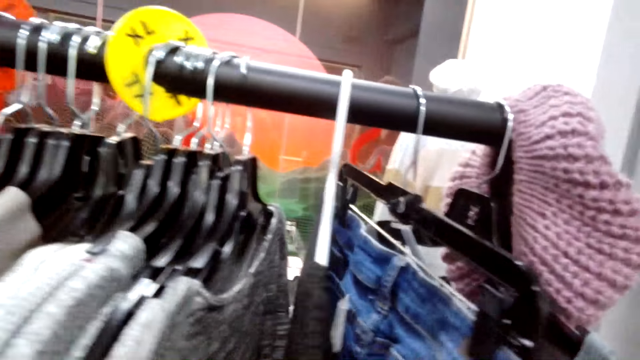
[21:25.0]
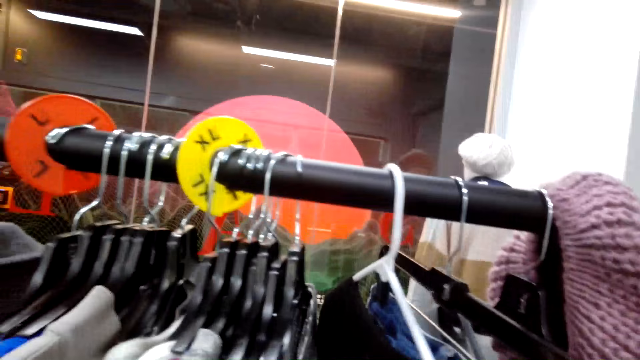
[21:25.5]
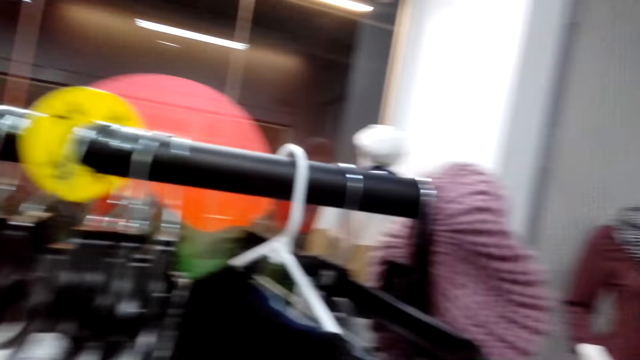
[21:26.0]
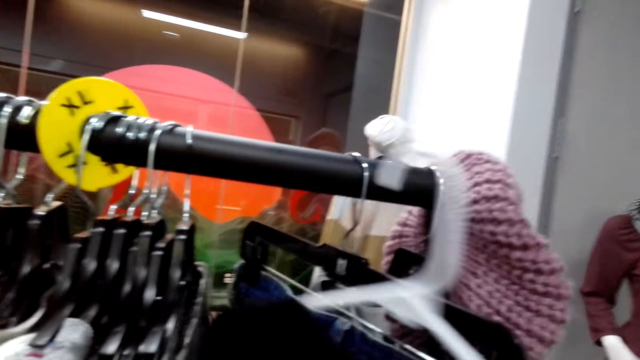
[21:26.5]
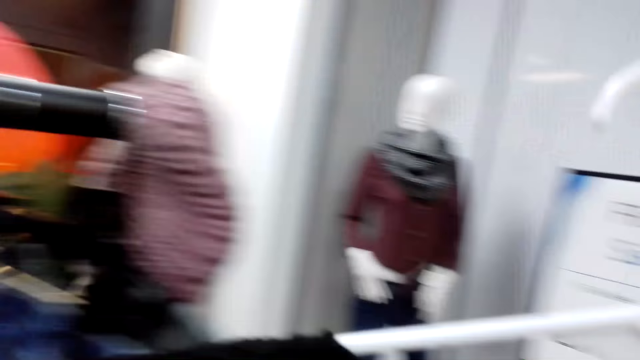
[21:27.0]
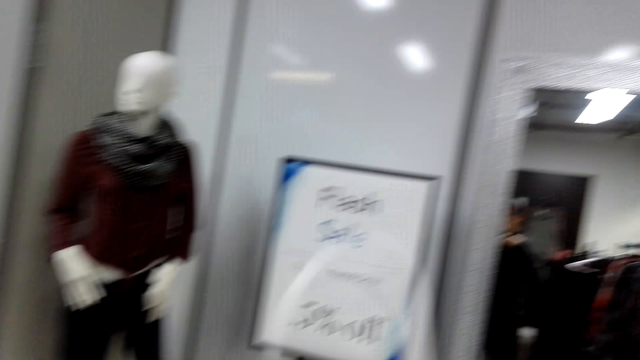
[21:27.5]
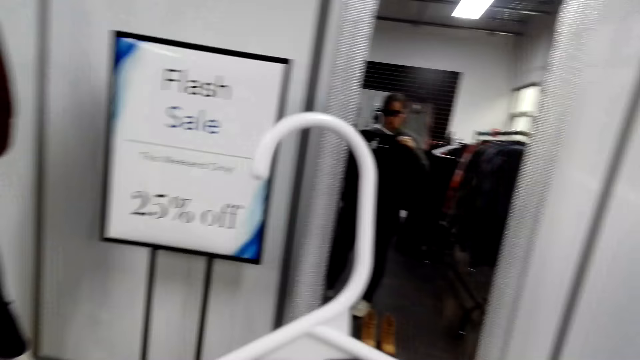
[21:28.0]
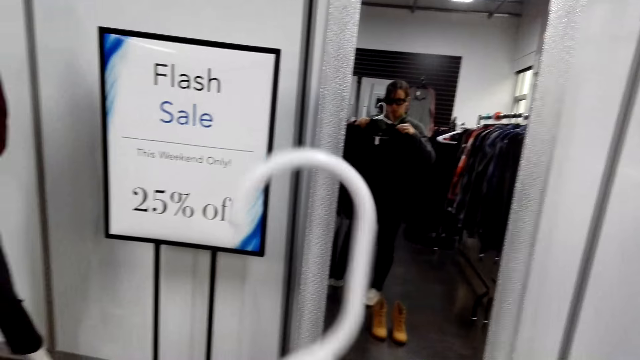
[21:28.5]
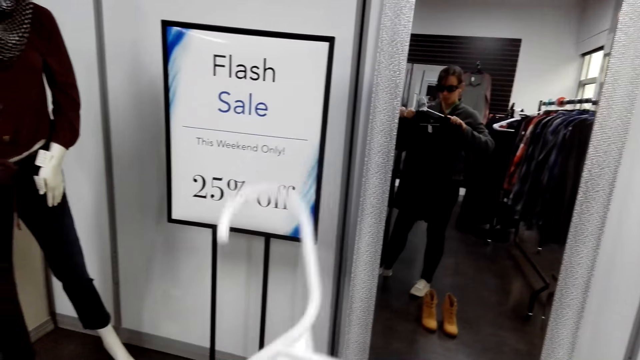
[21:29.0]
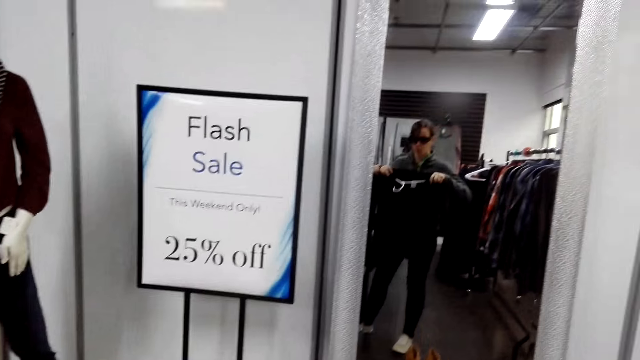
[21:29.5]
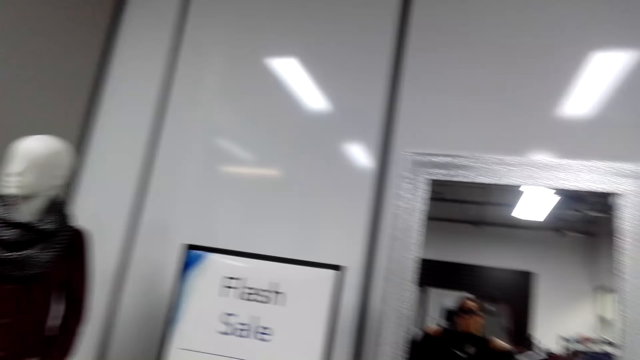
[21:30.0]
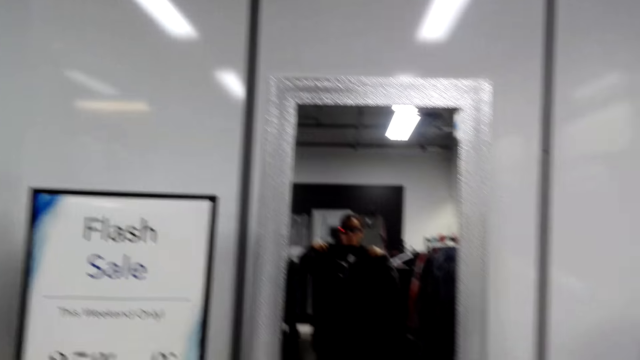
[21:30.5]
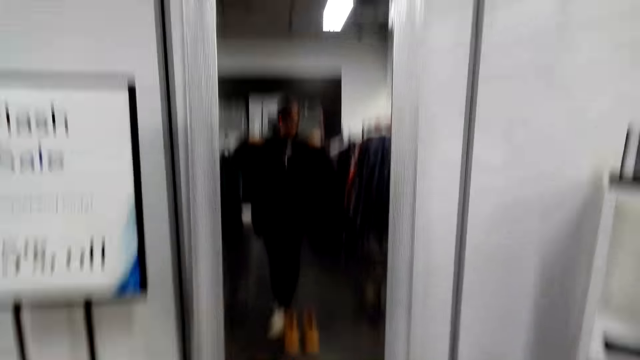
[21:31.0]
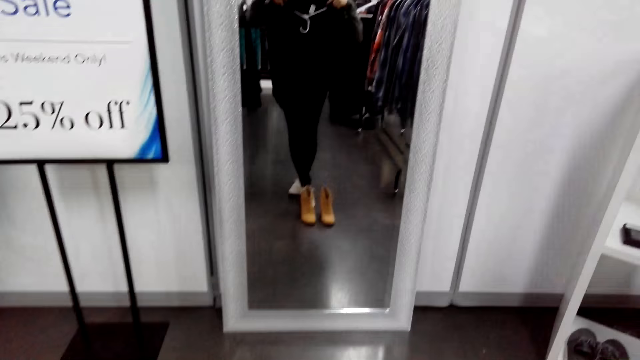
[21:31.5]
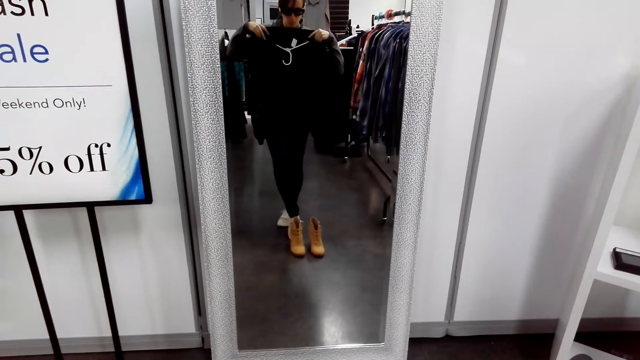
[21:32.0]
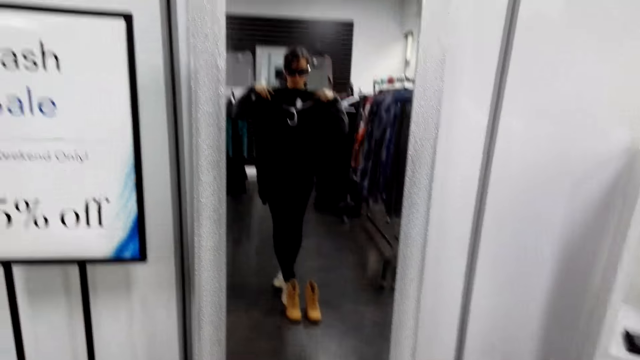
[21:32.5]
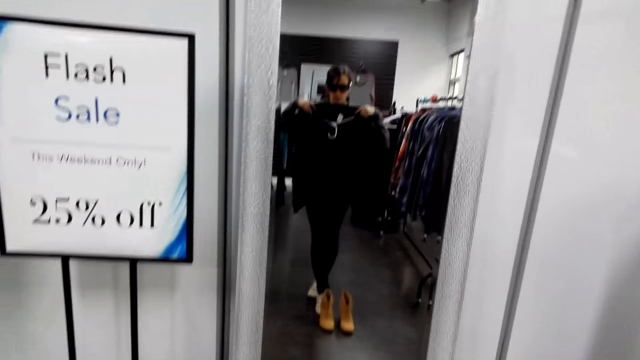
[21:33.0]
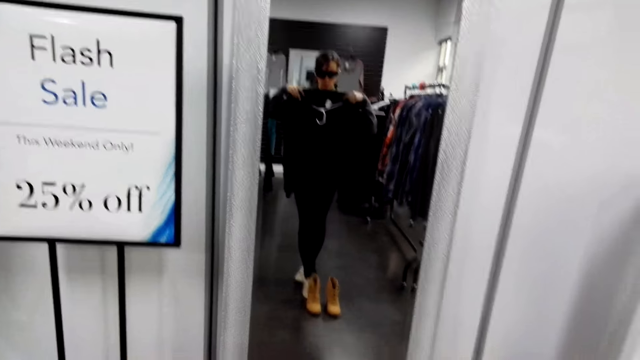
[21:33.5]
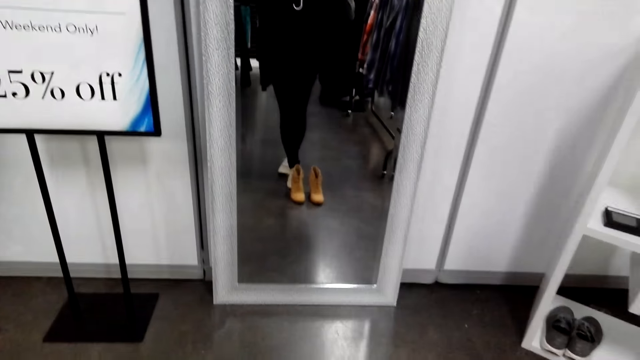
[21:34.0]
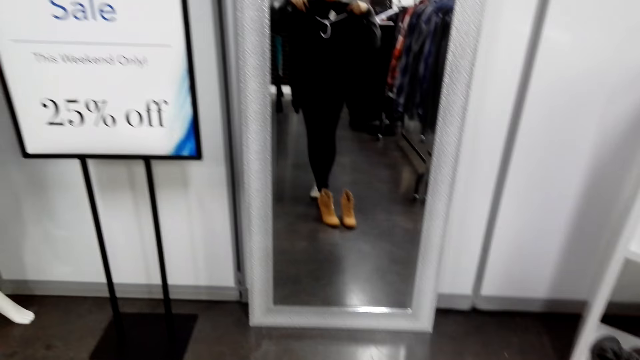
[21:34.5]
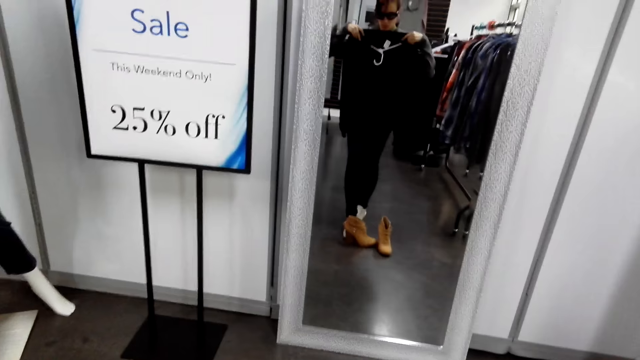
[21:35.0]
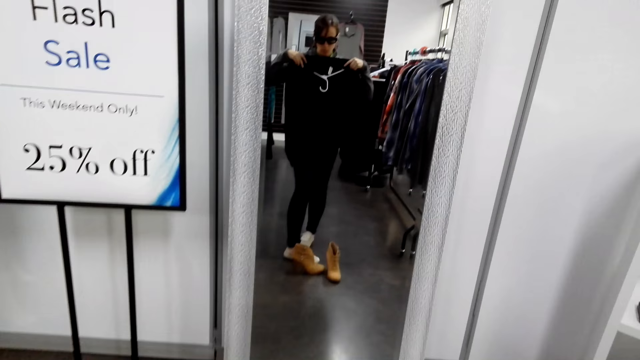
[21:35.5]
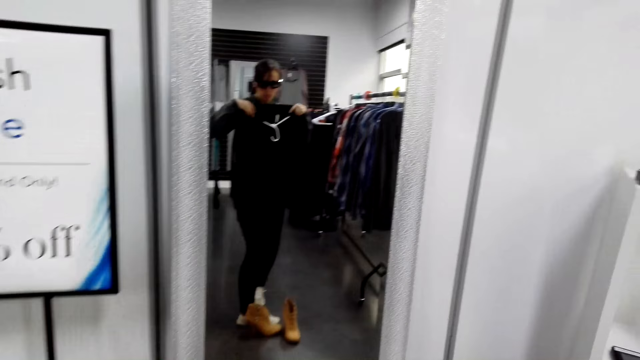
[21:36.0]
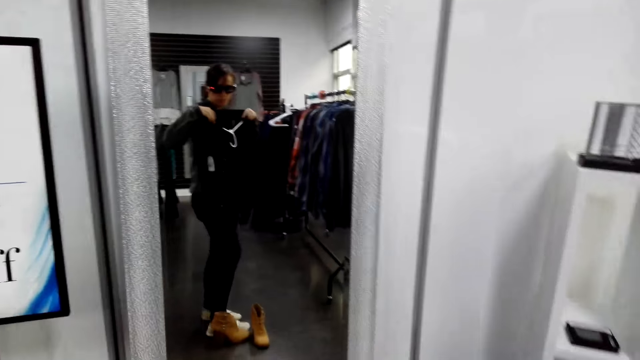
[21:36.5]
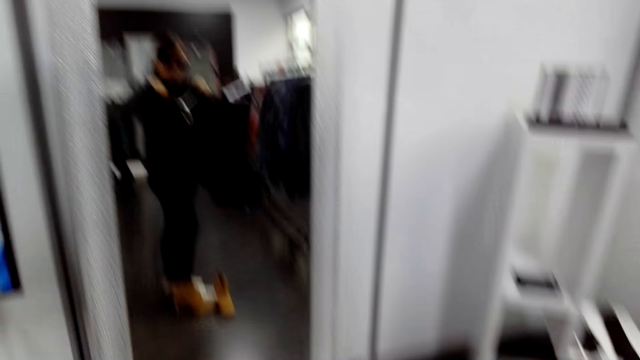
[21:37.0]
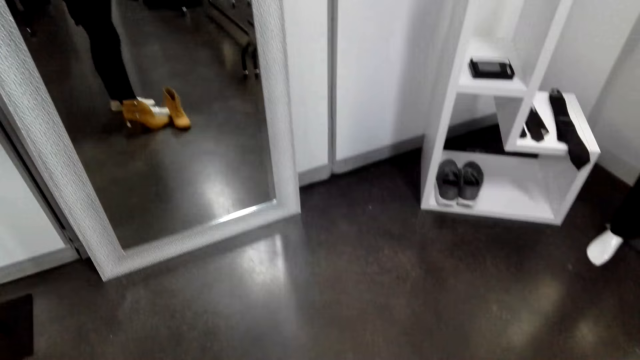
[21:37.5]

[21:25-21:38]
The camera wearer unhooks a sweater on the hanging line. They hold the sweater with both hands.

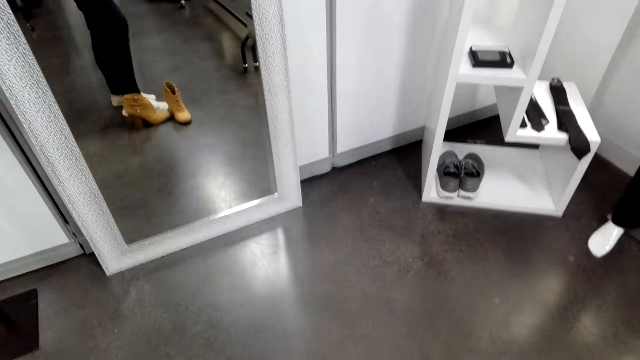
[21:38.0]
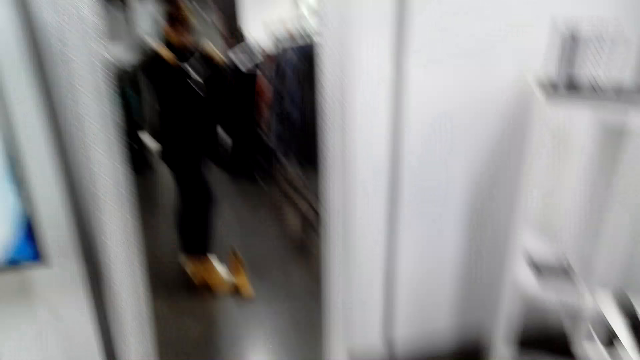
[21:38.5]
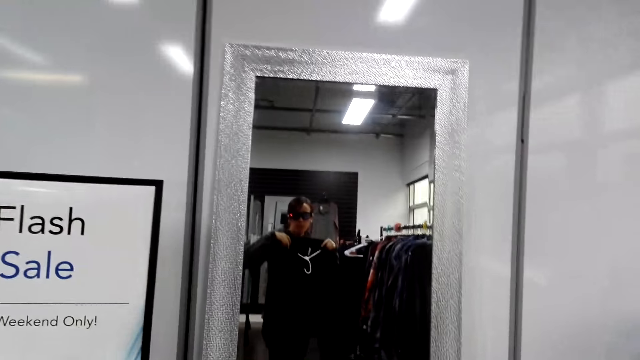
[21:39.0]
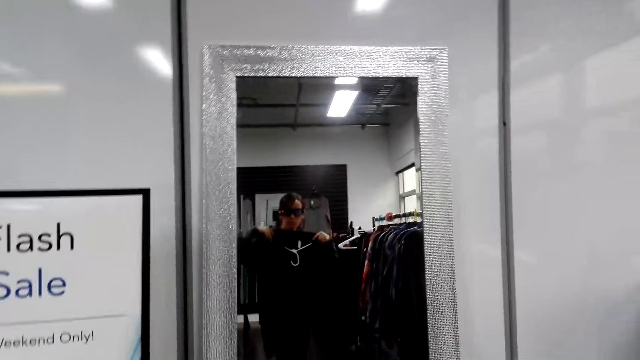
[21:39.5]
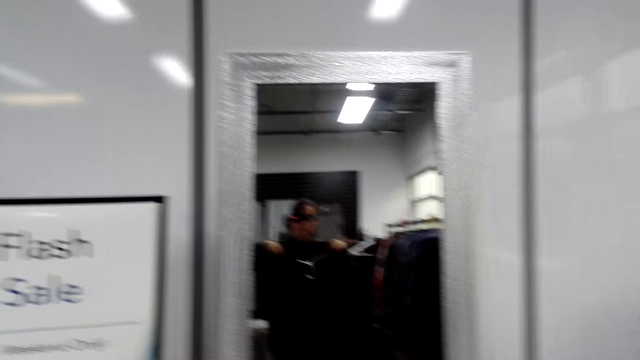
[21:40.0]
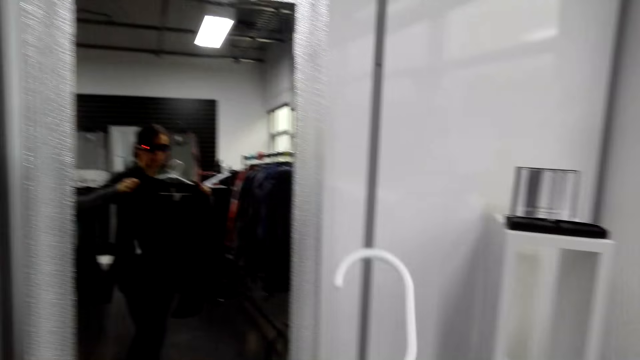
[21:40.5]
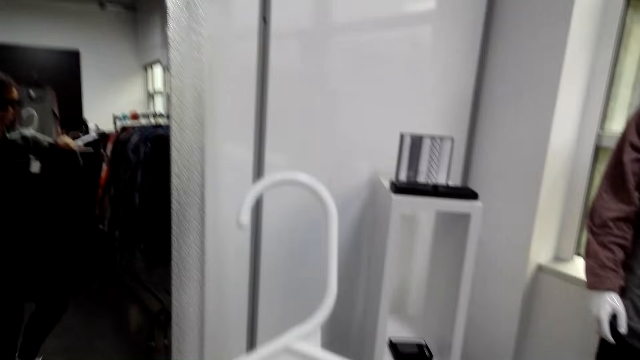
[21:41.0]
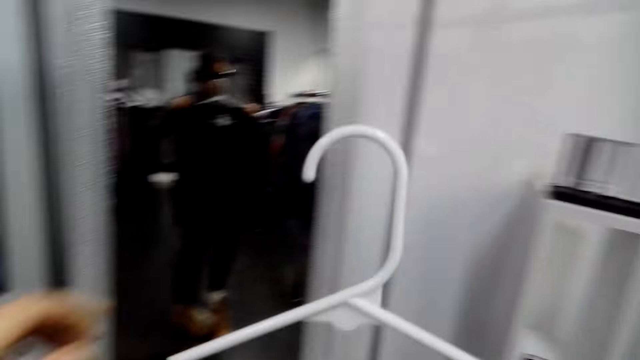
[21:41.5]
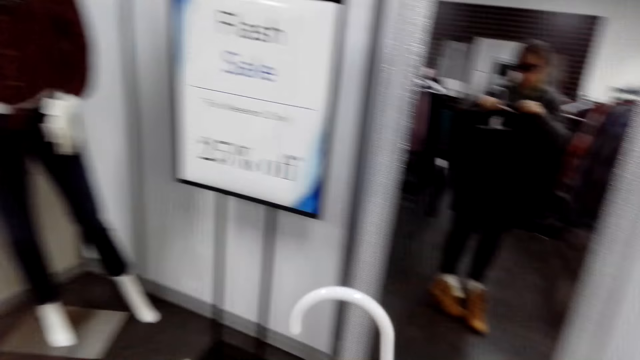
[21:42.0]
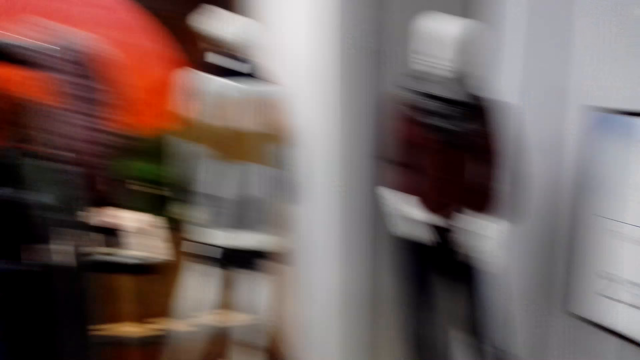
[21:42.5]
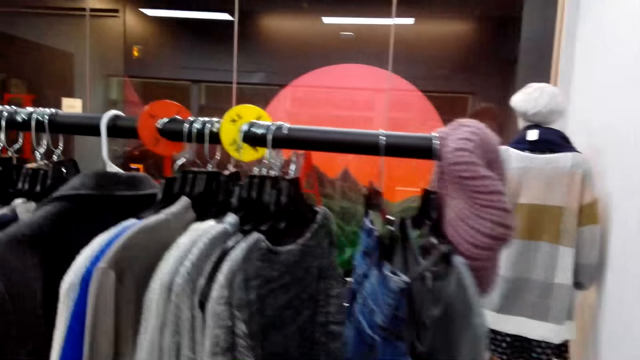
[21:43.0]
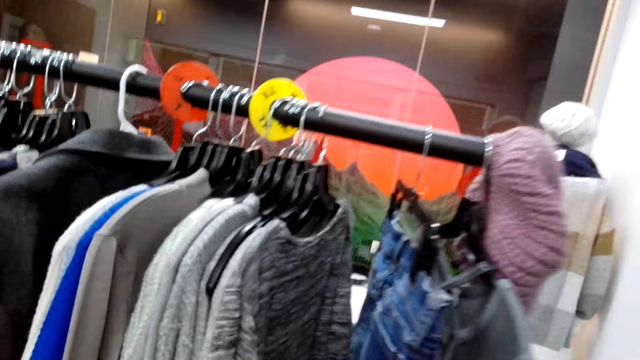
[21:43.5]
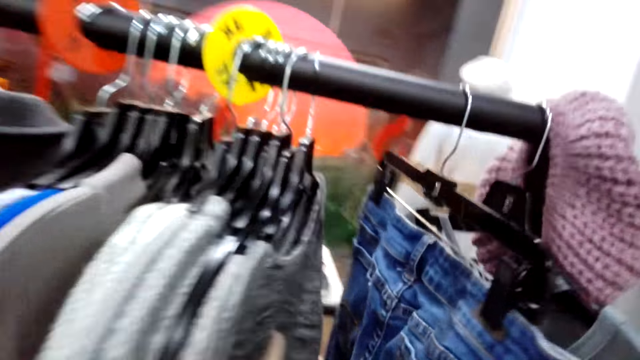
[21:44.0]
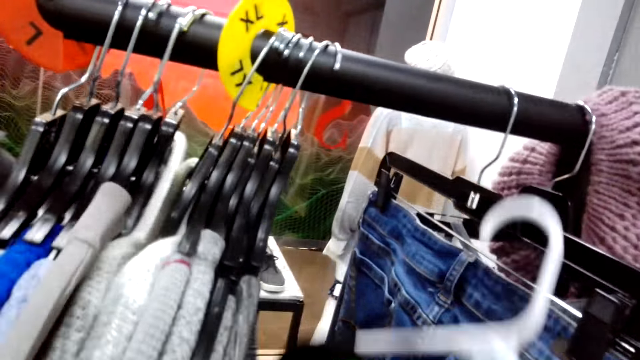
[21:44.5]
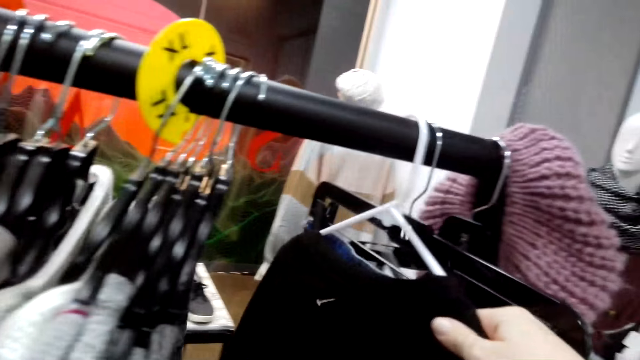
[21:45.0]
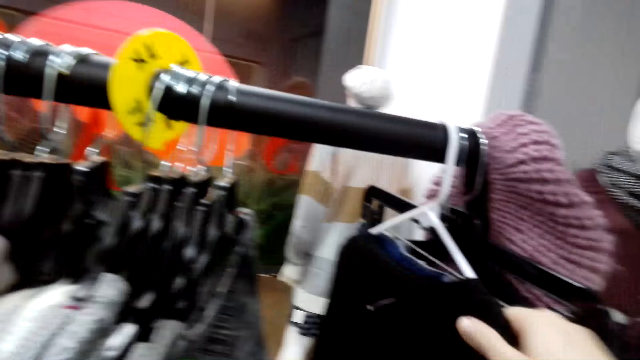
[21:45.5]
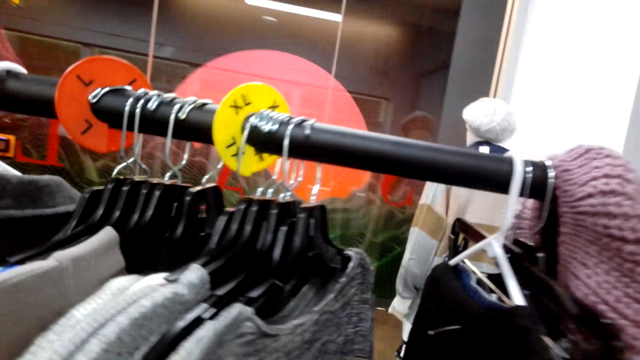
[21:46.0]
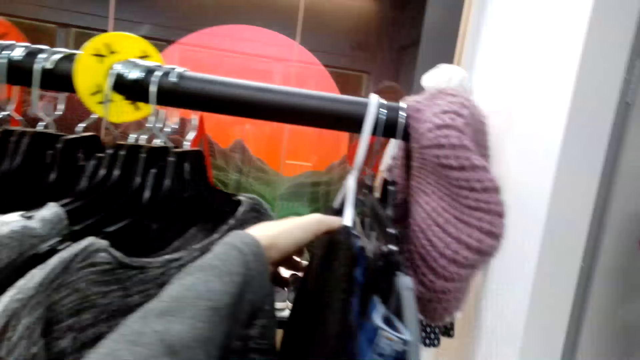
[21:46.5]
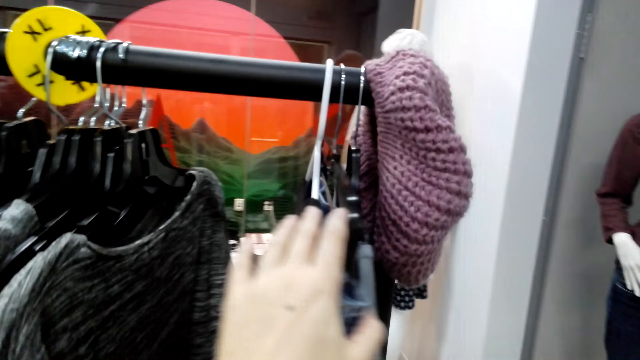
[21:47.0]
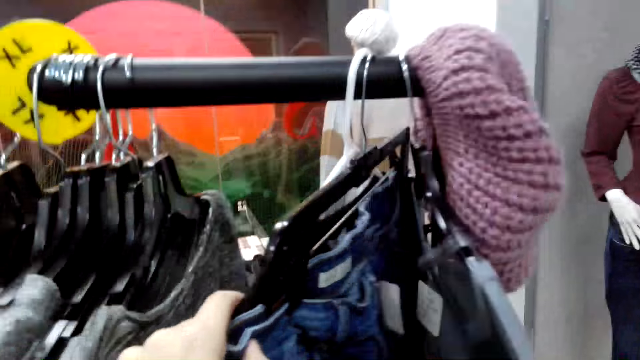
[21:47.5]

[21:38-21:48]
The camera wearer hangs the sweater on the hanging rod.
